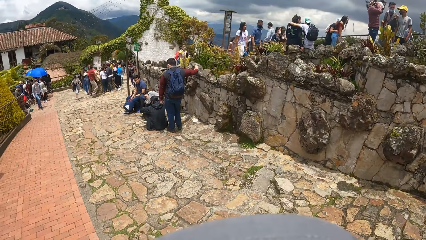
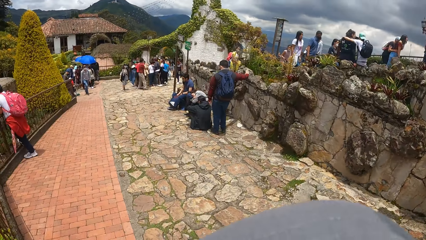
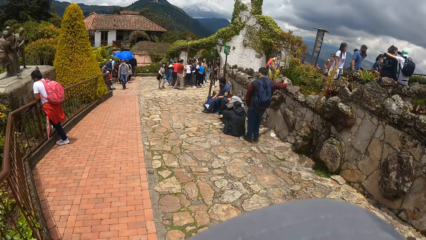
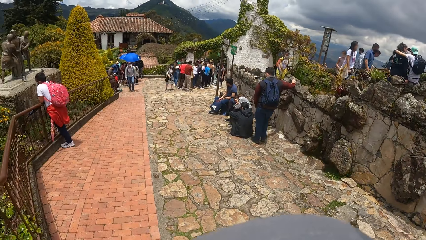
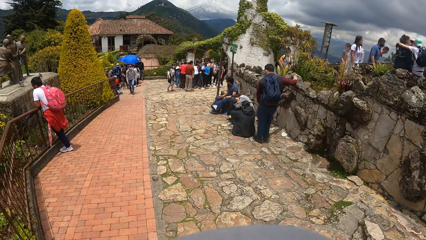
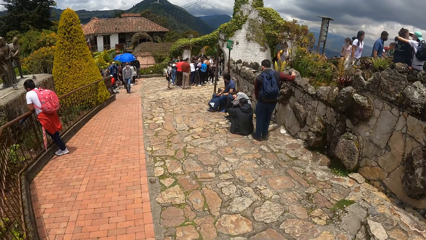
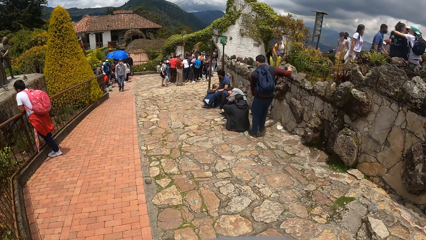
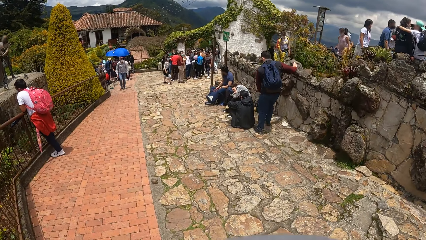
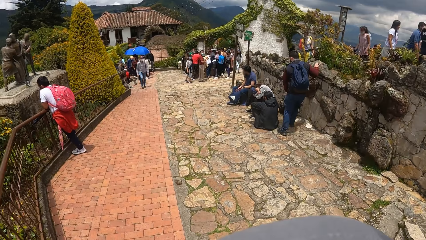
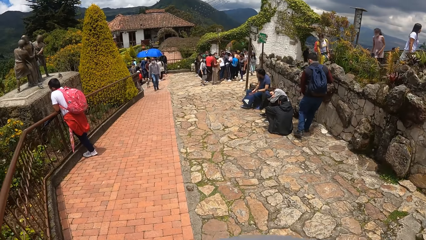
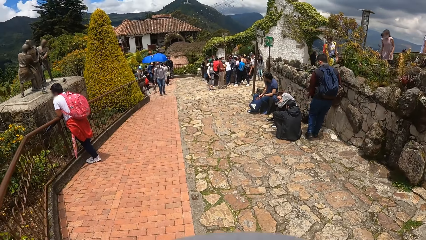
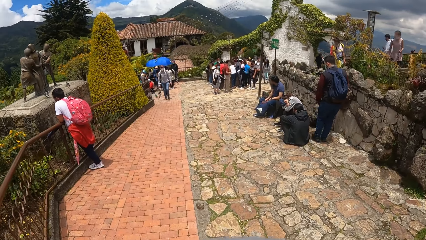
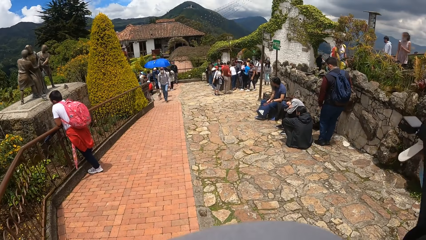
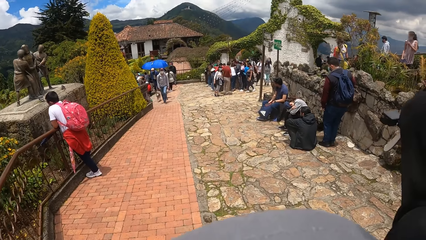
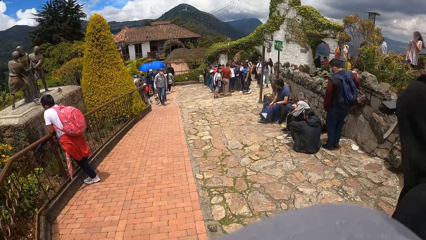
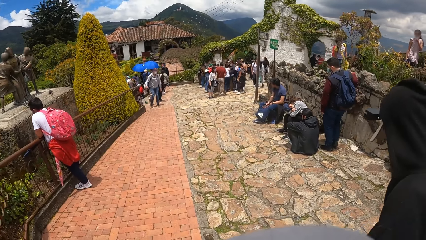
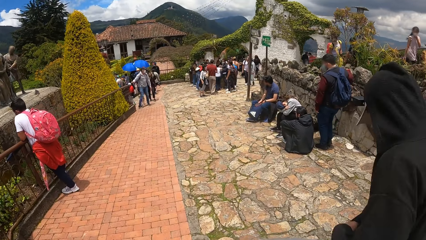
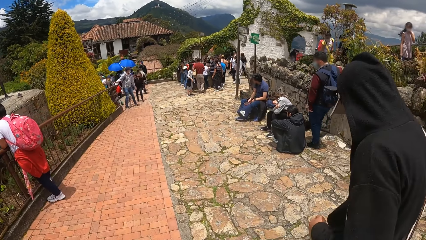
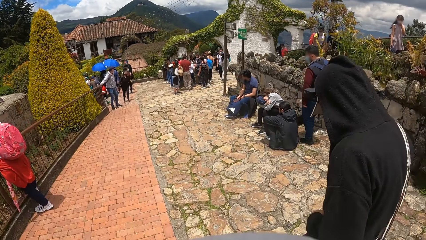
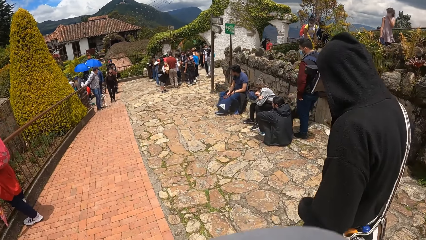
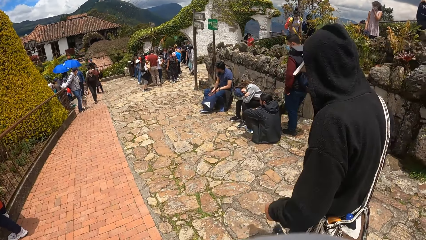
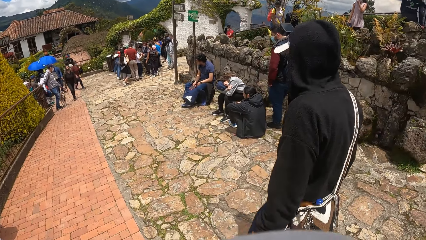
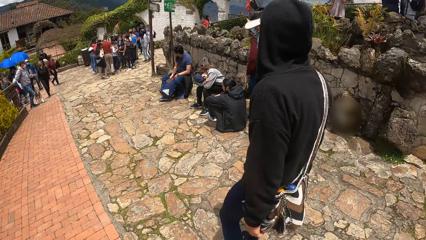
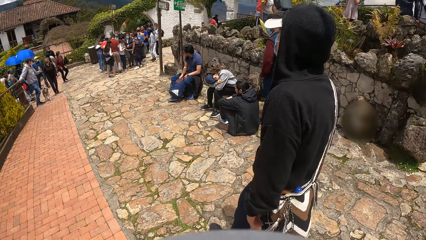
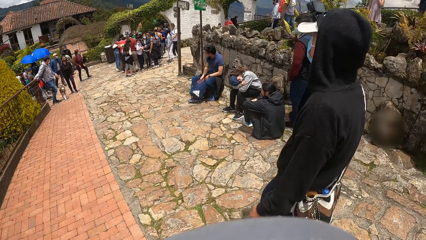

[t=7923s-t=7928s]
The camera wearer walks along the pavement.

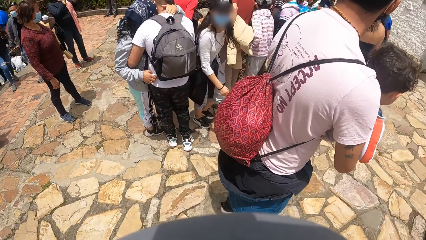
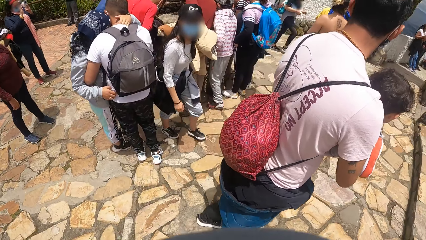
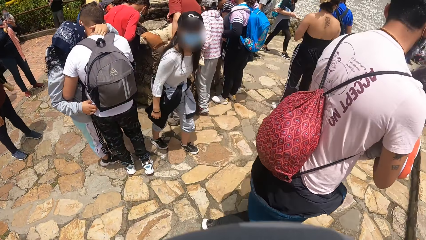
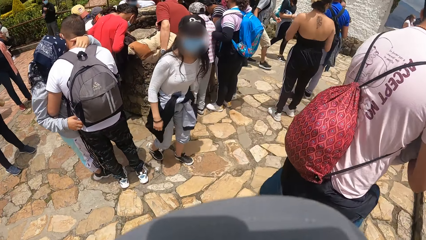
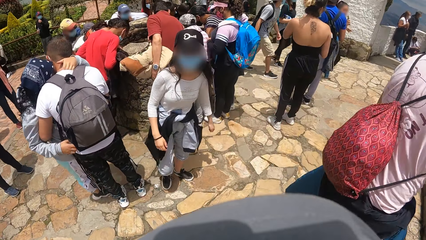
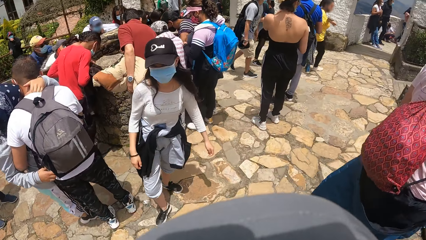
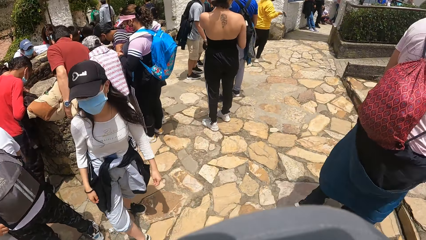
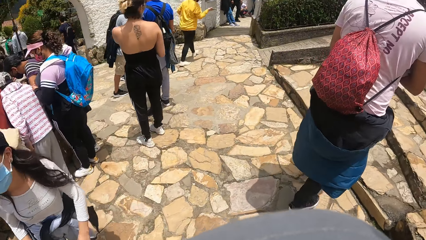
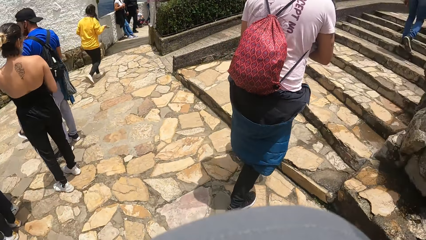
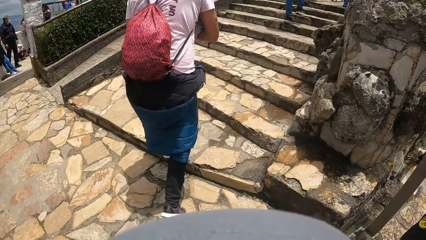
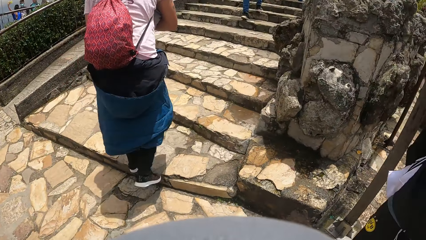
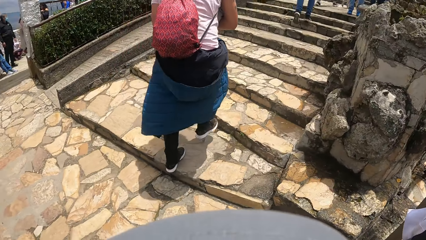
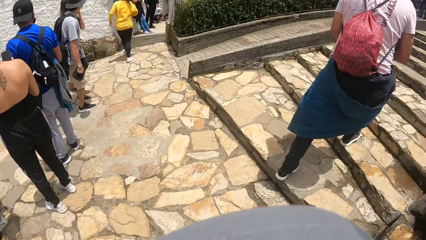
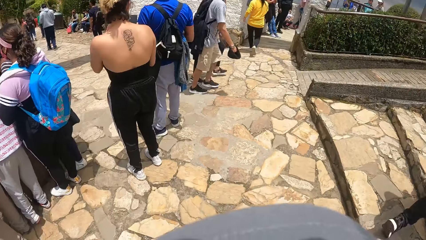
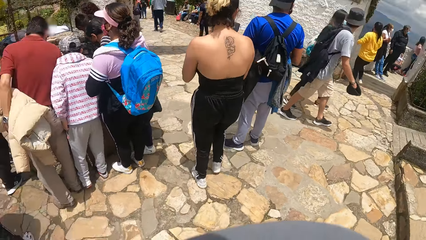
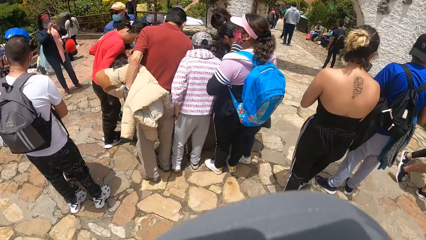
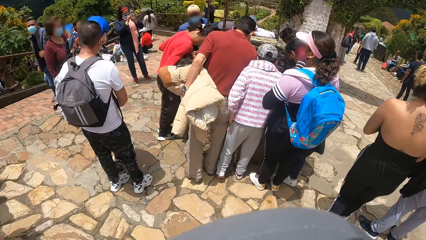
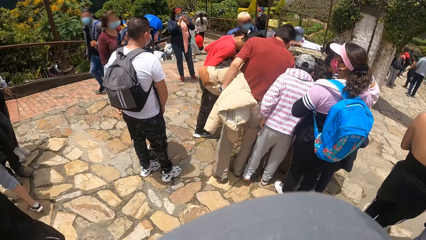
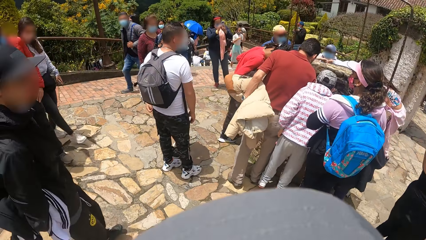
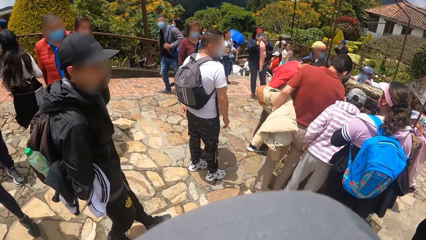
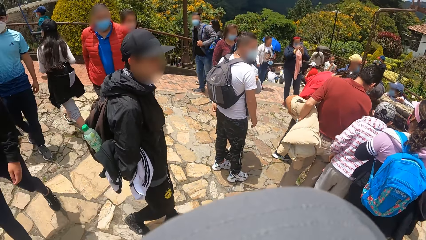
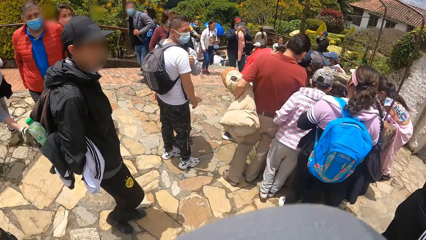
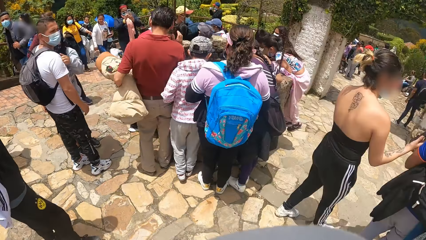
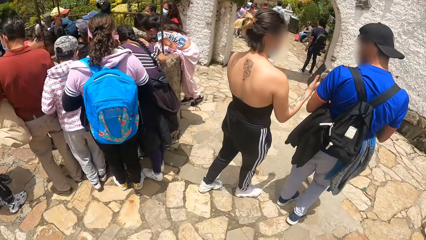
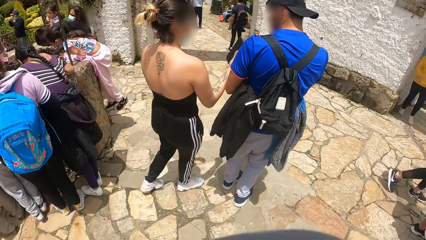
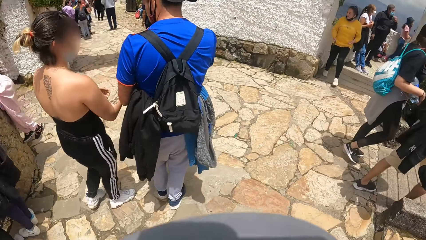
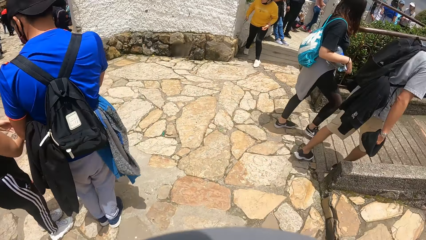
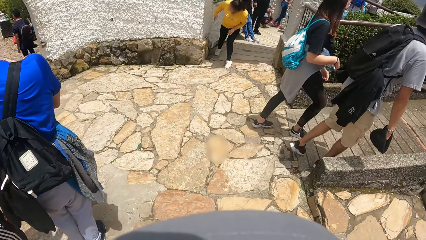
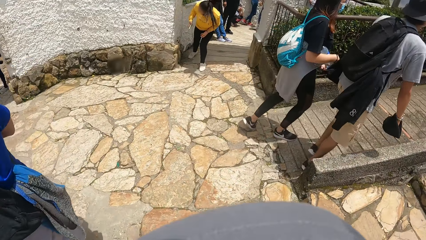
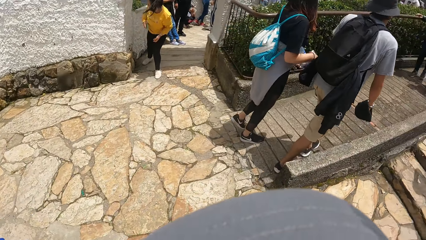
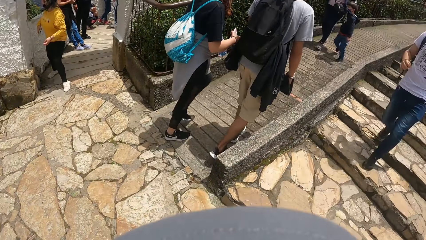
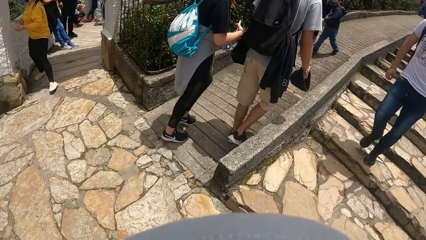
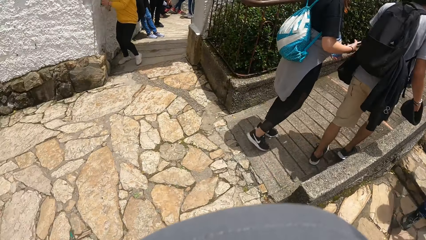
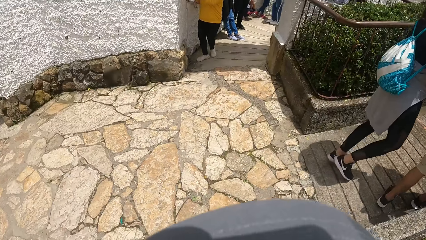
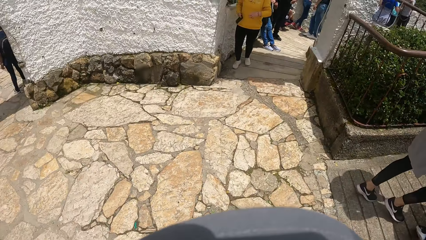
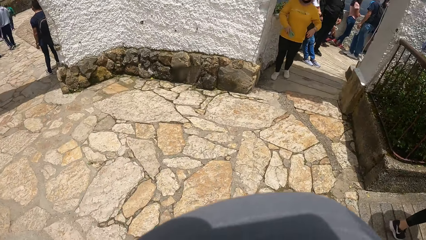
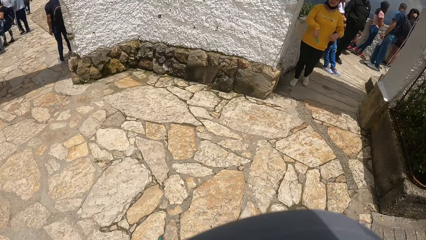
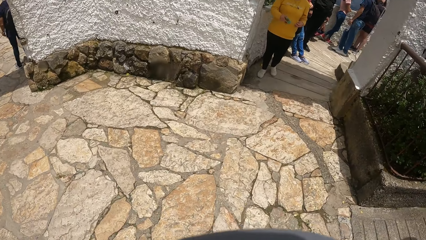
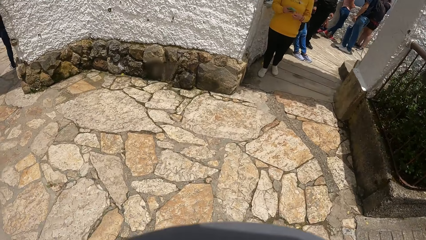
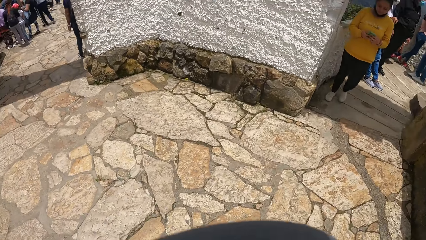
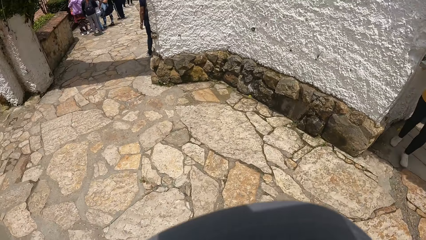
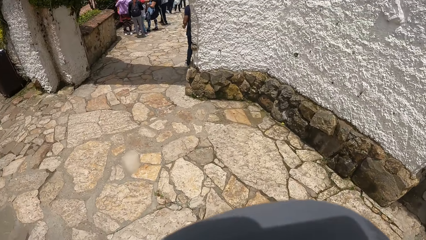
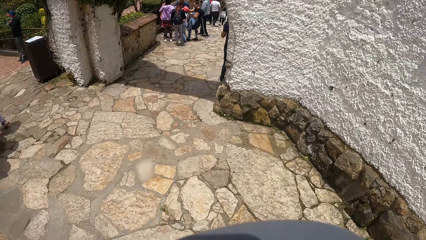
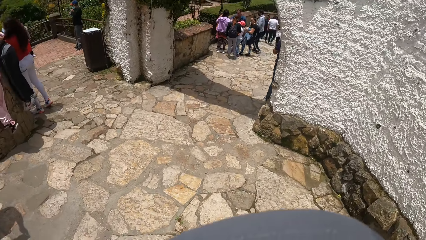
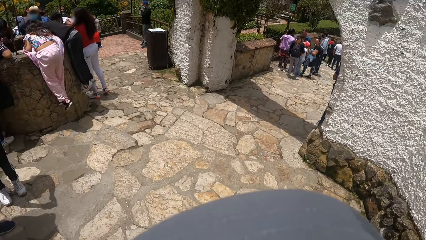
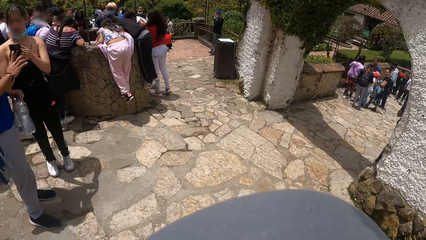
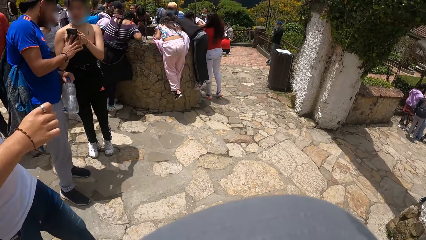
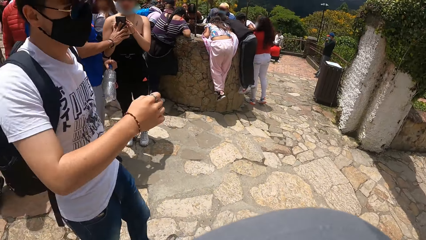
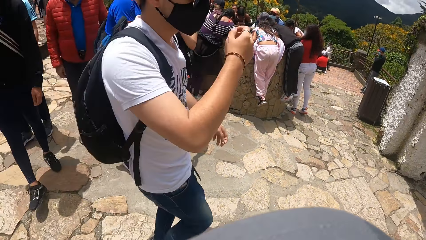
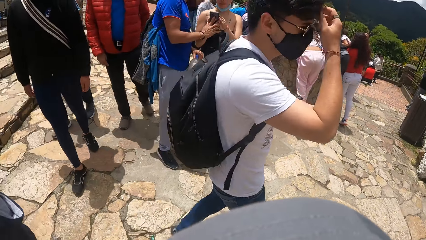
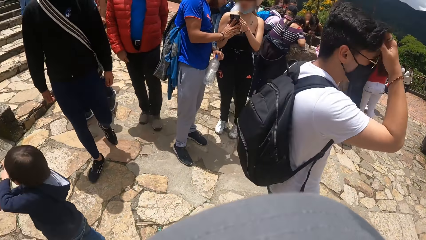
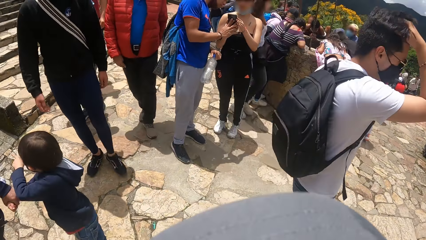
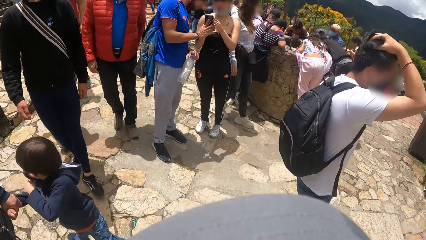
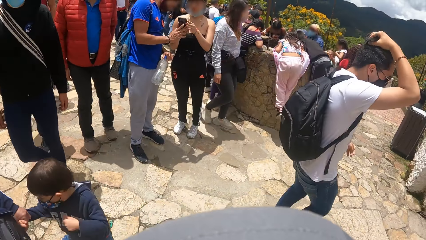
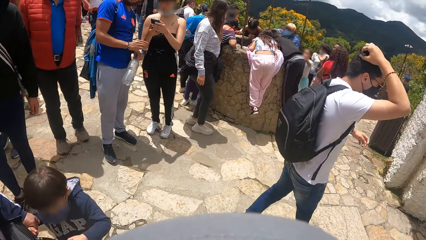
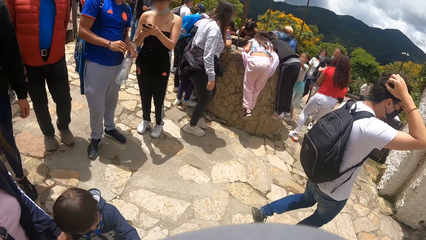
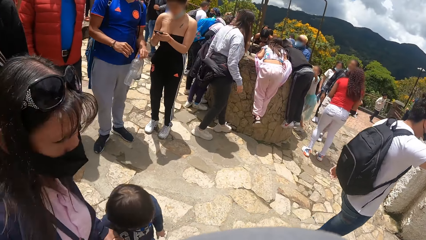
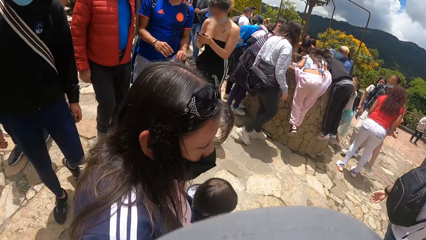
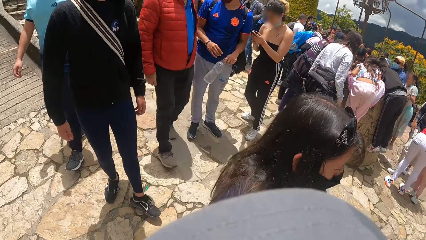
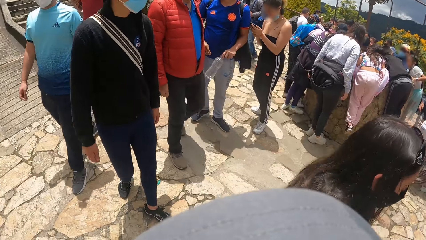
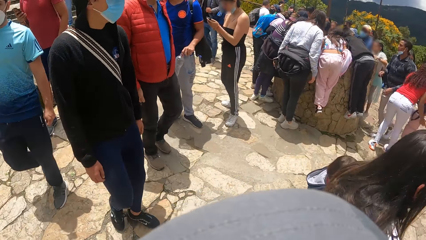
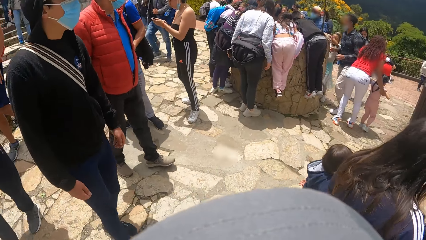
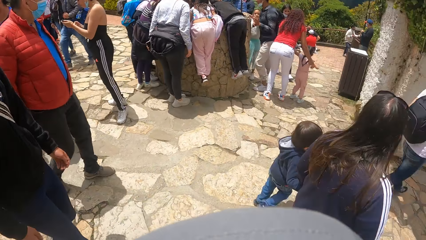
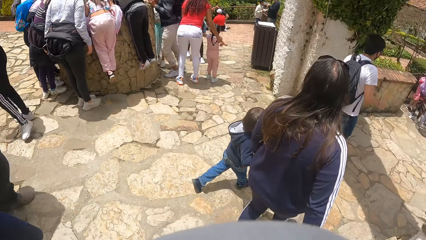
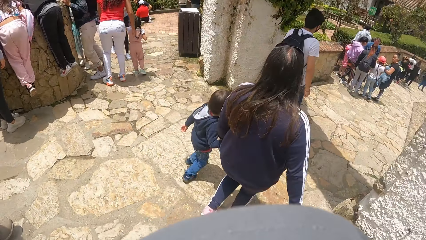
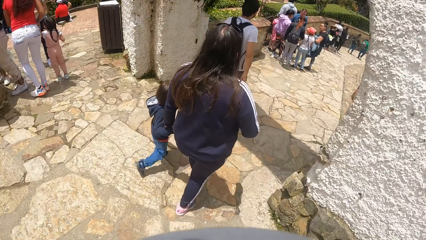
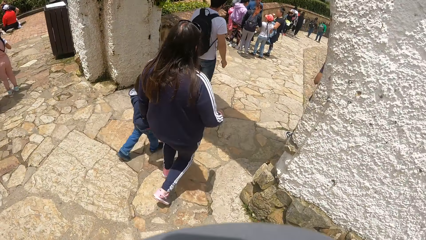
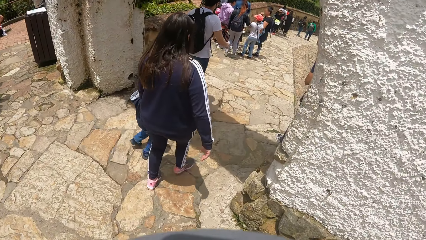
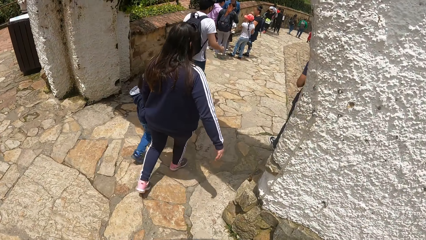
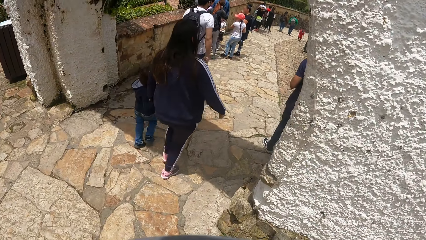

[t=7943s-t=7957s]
The camera wearer looks around the area. They walk along the pavement.
